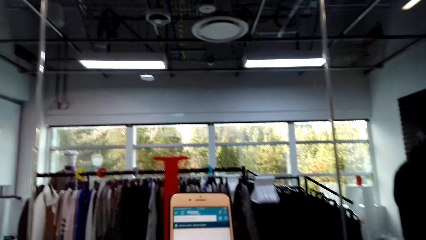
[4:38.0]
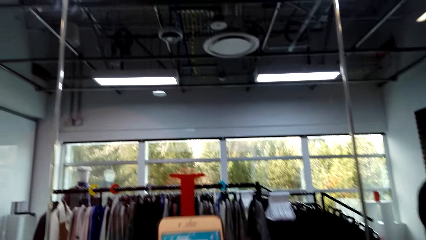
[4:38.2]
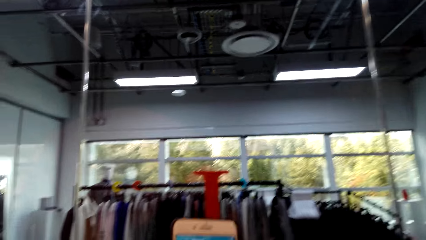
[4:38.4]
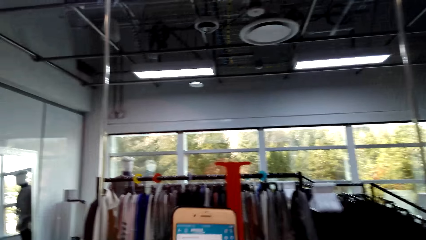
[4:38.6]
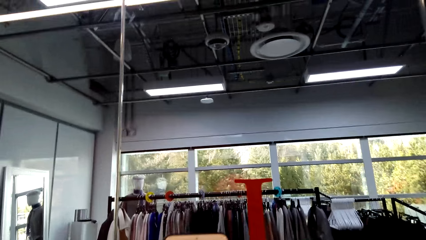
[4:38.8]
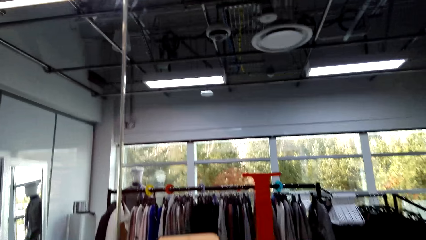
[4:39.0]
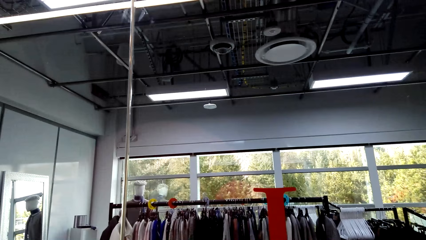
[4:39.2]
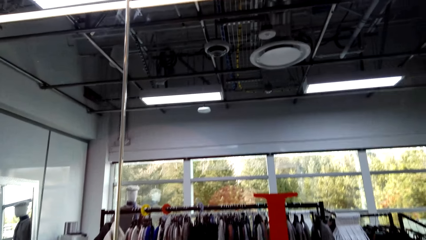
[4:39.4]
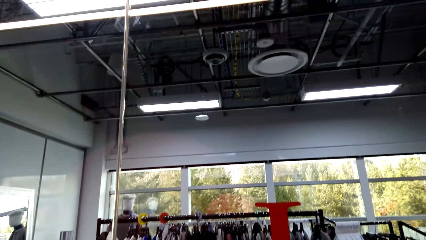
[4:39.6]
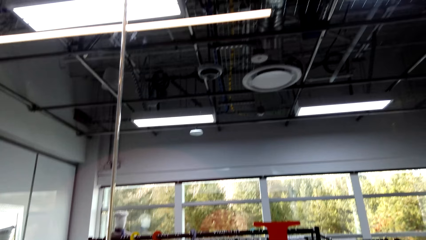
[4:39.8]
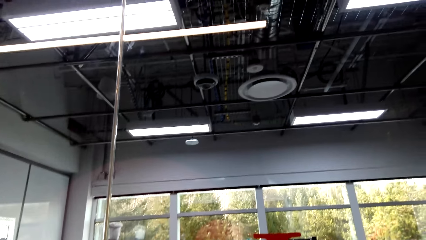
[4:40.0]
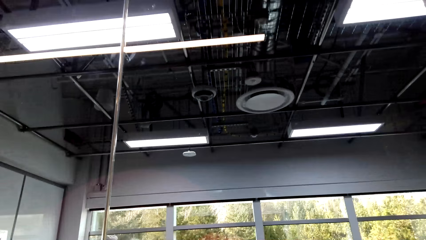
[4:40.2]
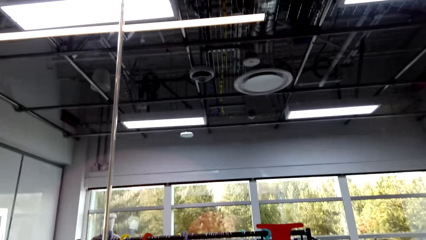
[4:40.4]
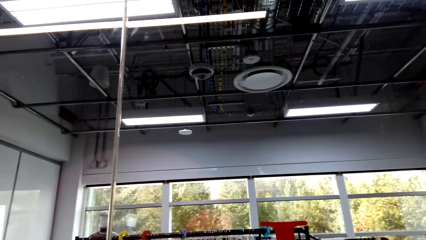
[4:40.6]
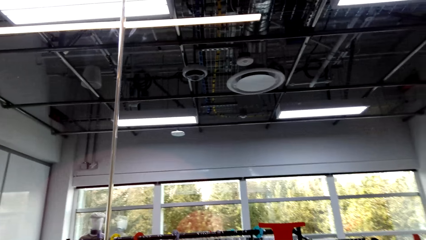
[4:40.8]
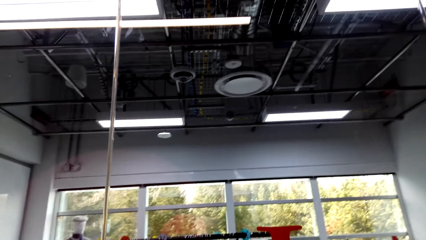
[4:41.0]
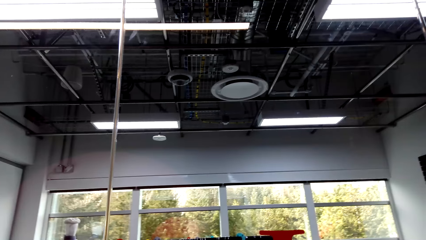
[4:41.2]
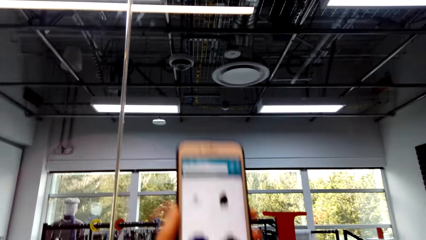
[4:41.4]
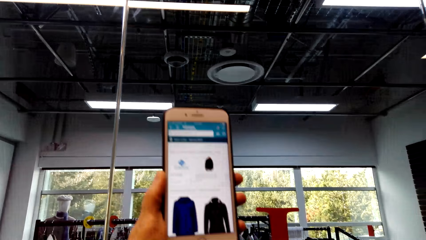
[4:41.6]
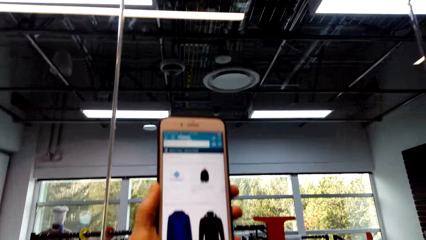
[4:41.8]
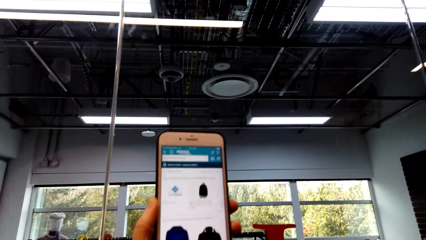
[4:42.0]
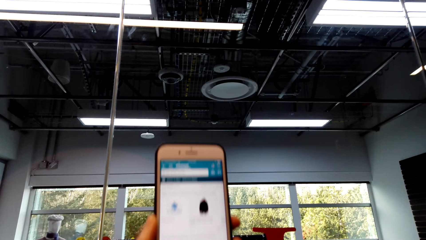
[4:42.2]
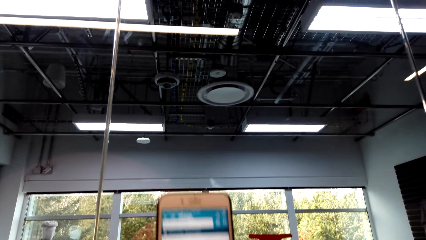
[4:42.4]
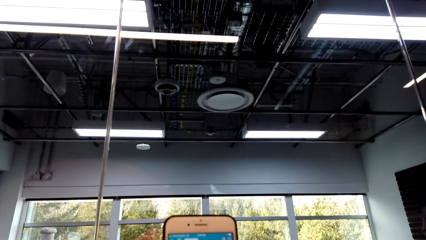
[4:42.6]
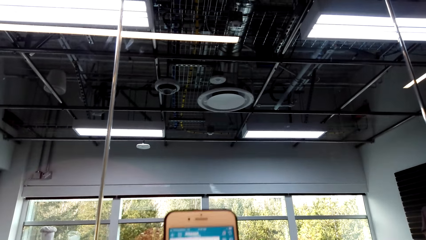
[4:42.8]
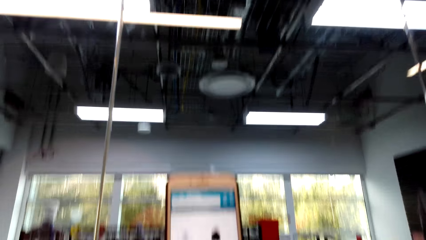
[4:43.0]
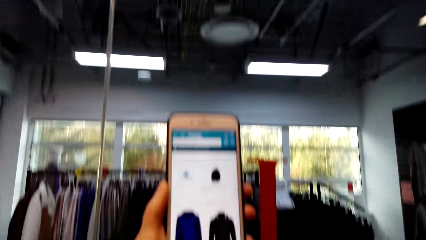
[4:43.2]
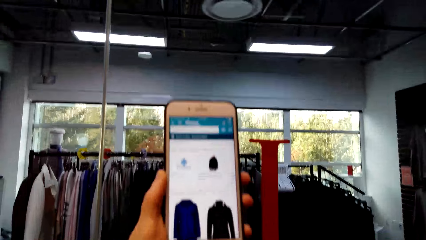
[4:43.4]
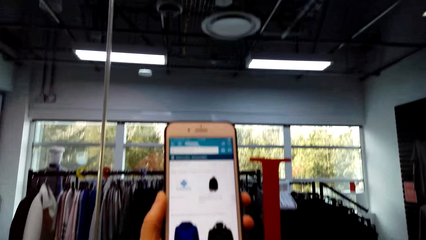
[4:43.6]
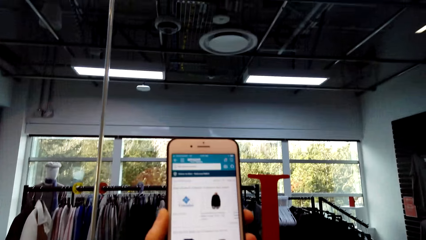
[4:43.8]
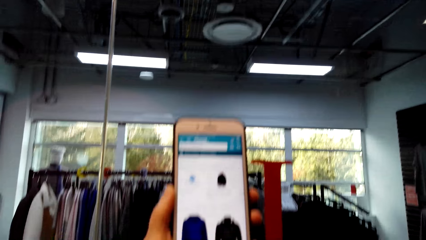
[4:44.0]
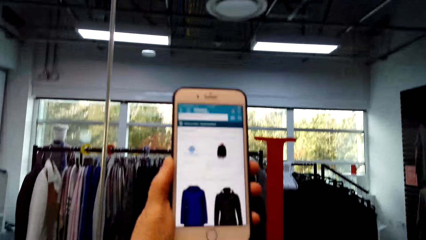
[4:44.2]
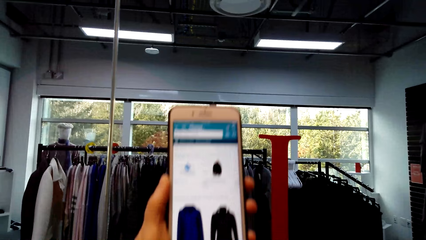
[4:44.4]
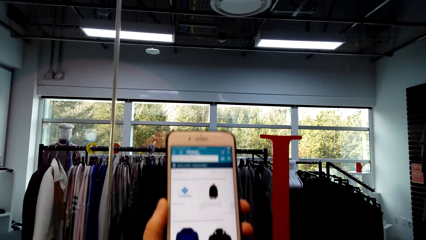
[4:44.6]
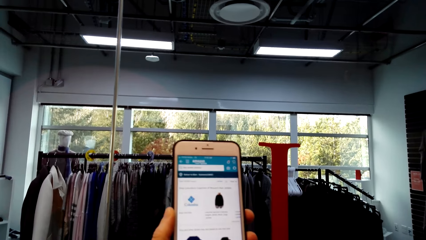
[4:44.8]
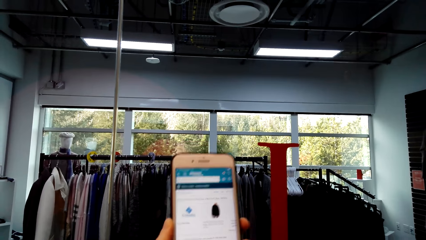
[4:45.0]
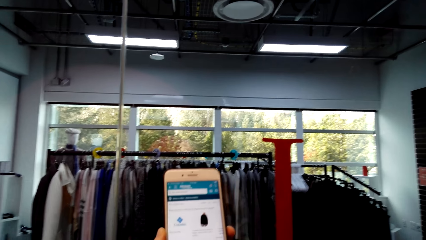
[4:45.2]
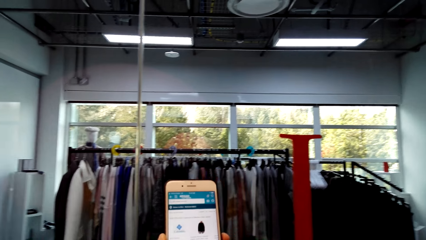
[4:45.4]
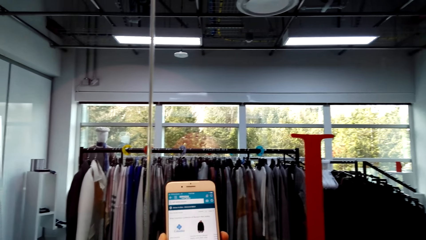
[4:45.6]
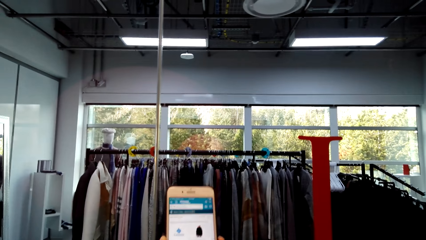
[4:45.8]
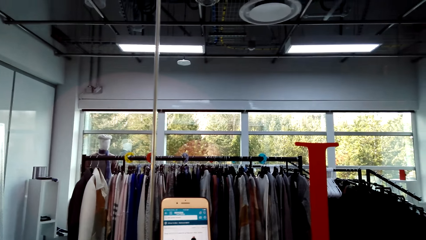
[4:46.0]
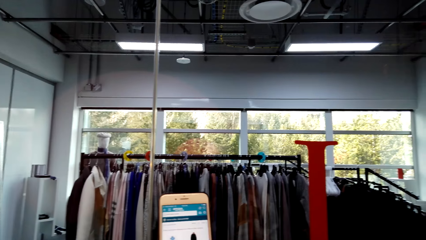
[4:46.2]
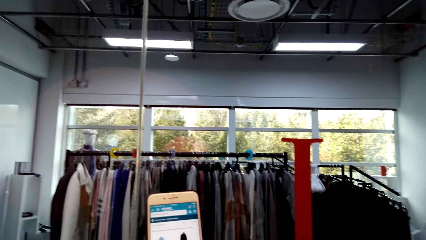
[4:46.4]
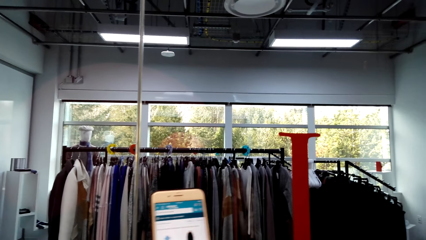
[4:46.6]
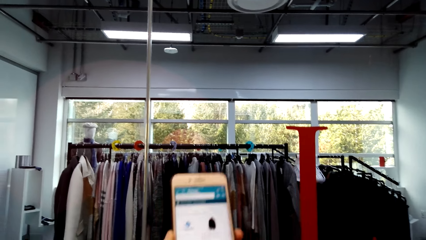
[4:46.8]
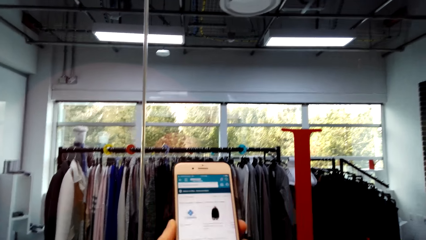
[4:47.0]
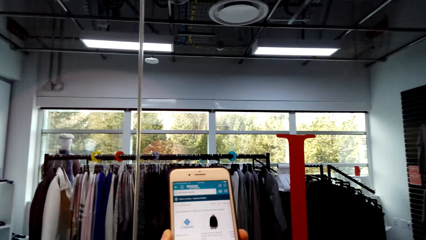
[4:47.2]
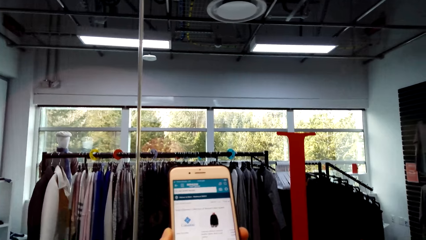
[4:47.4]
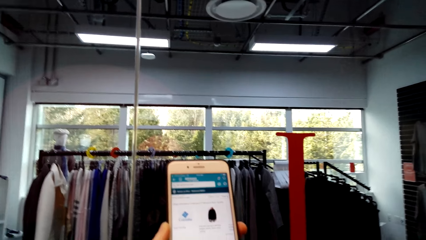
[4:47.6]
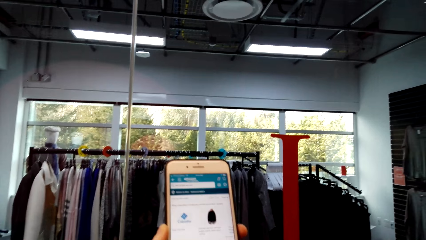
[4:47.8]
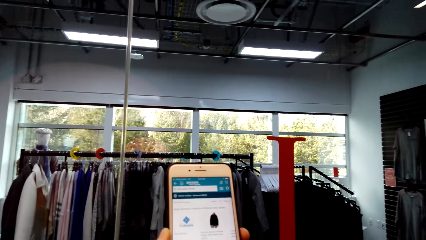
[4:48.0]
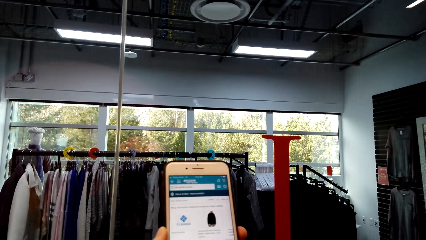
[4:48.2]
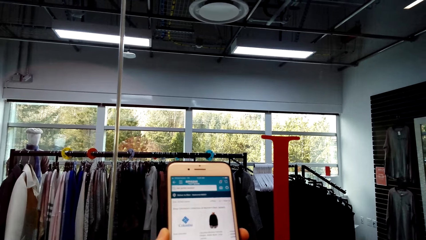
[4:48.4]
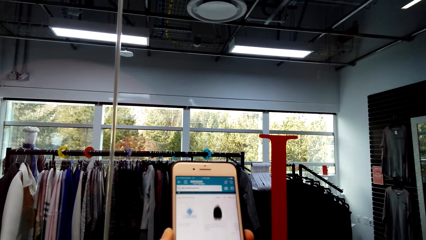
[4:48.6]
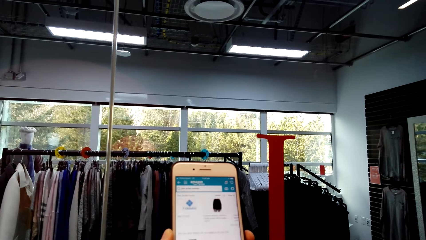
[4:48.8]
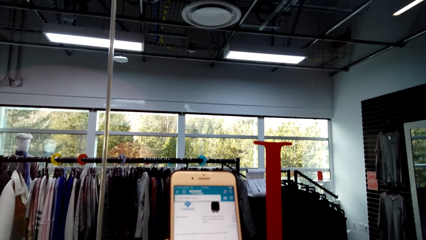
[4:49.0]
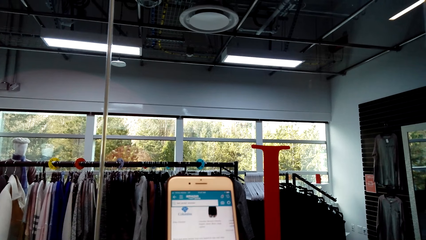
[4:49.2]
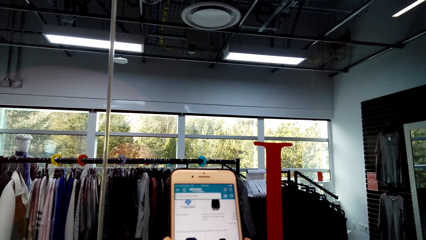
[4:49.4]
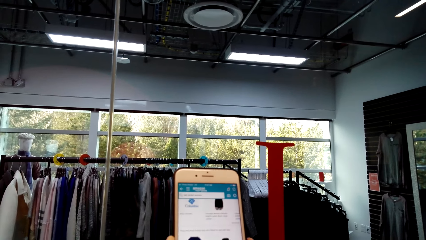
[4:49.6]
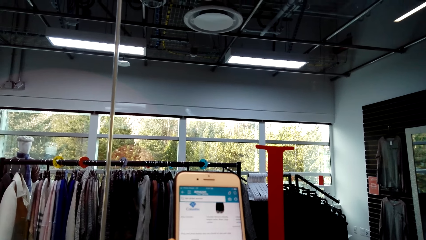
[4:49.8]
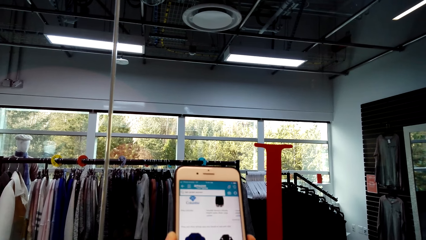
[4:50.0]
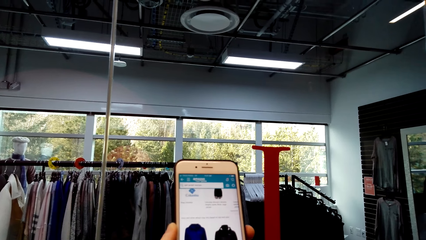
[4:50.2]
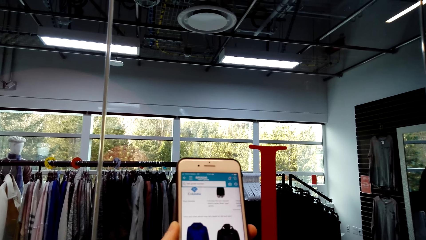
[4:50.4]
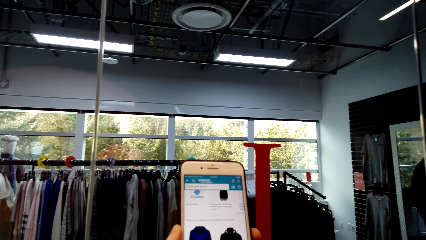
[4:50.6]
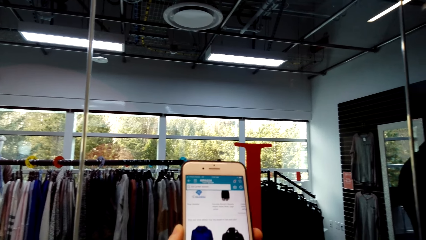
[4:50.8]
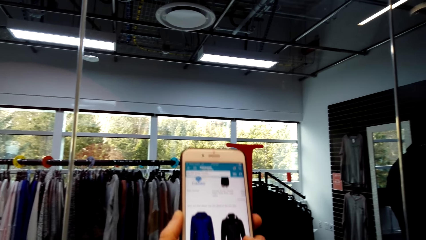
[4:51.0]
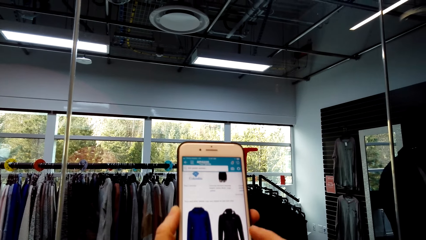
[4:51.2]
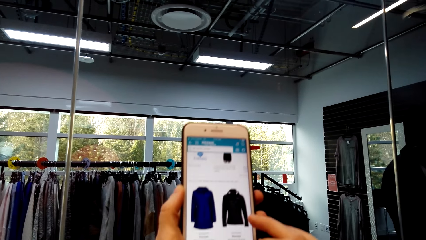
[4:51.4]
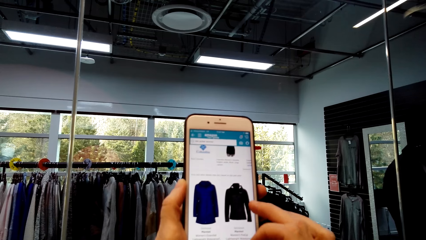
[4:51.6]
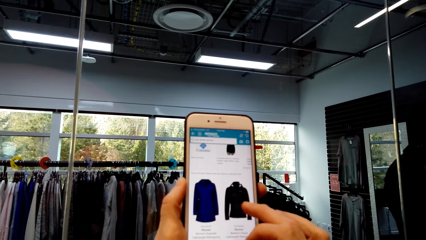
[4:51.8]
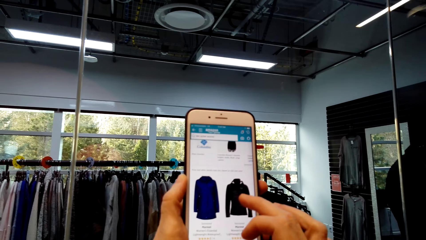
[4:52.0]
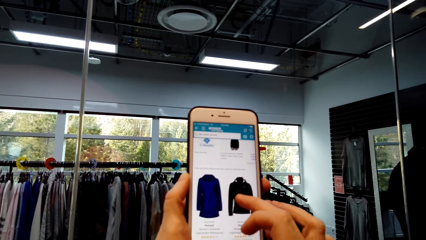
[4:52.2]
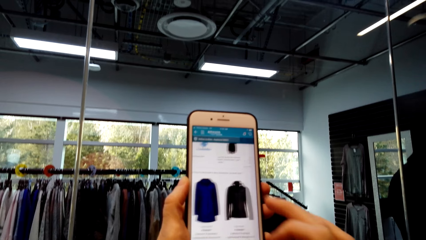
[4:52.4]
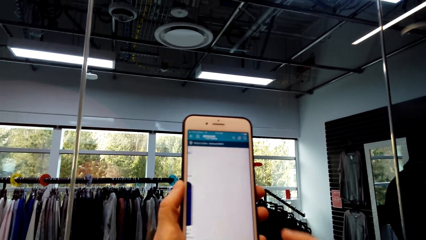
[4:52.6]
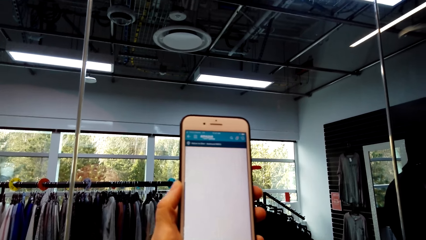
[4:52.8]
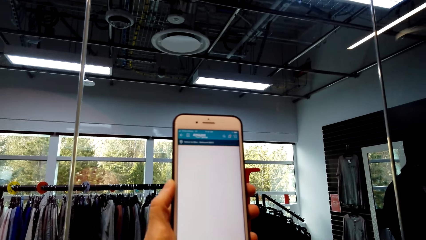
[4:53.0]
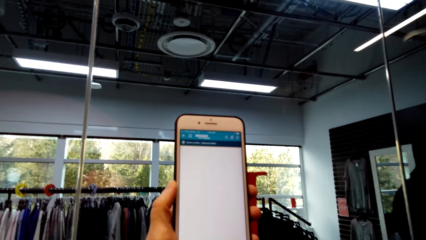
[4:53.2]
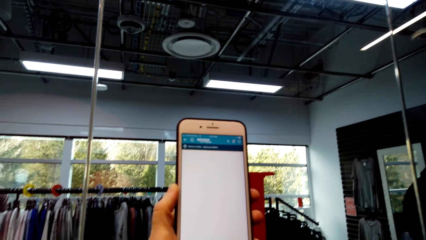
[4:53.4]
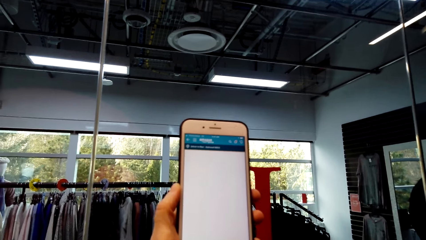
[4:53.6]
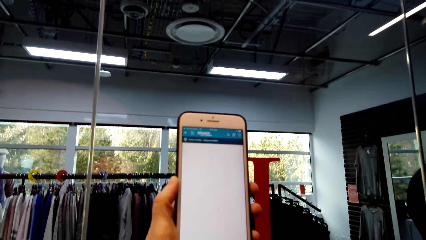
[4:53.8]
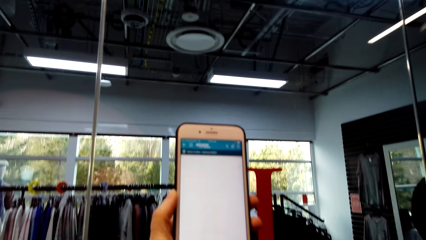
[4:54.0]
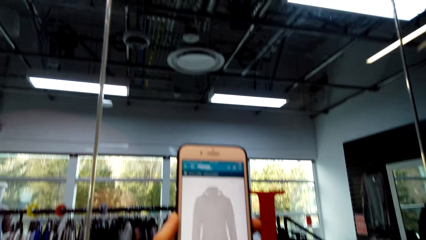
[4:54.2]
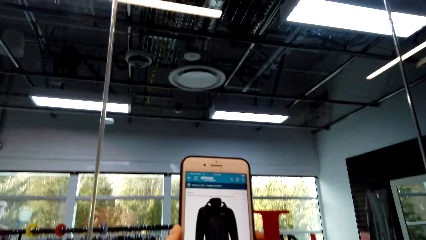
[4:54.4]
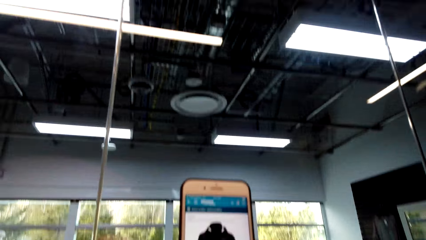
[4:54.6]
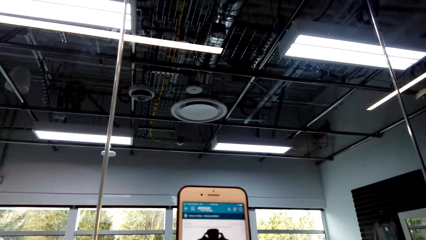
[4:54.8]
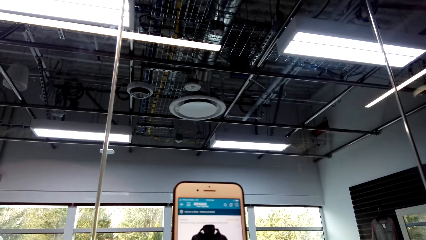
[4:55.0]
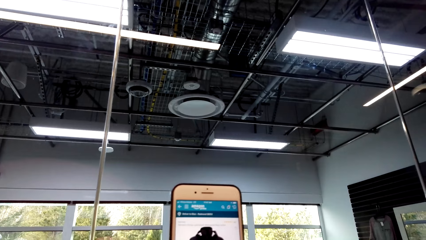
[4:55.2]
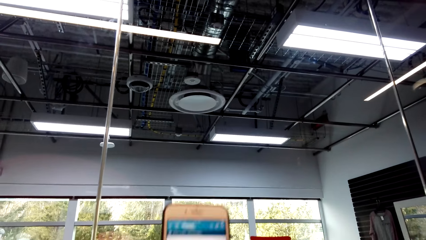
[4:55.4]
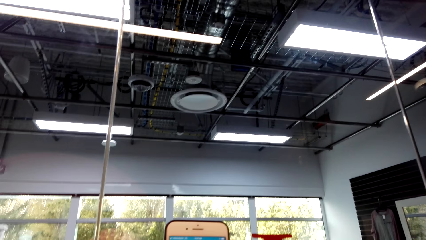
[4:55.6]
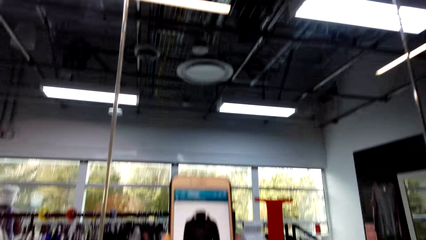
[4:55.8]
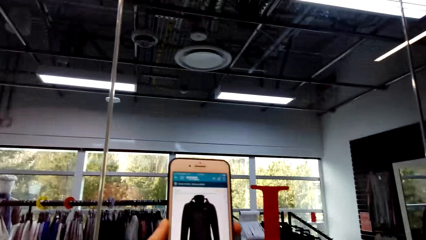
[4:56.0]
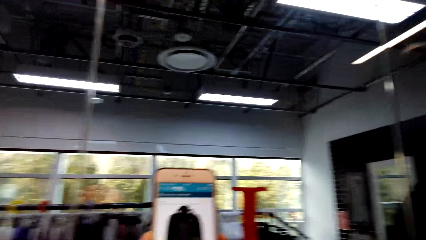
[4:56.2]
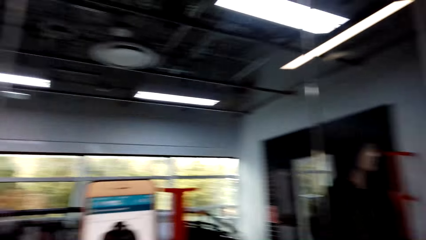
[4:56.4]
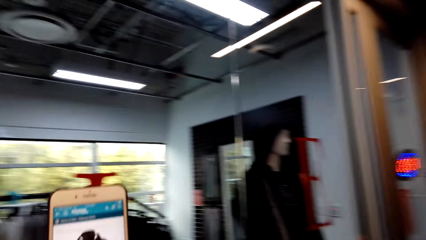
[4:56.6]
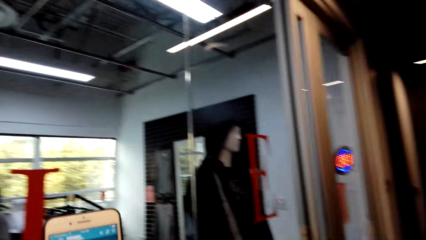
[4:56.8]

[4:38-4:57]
The camera wearer scrolls the phone.
